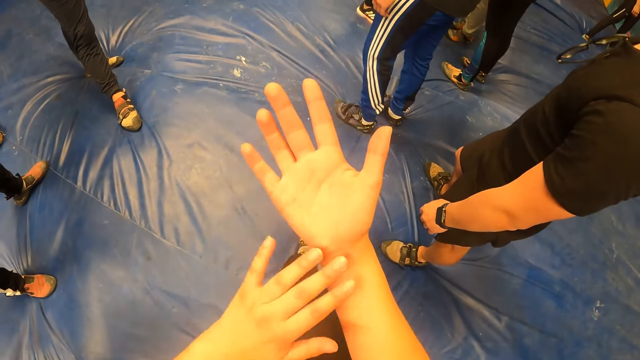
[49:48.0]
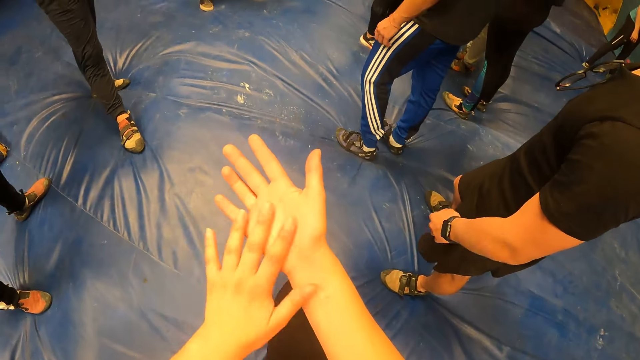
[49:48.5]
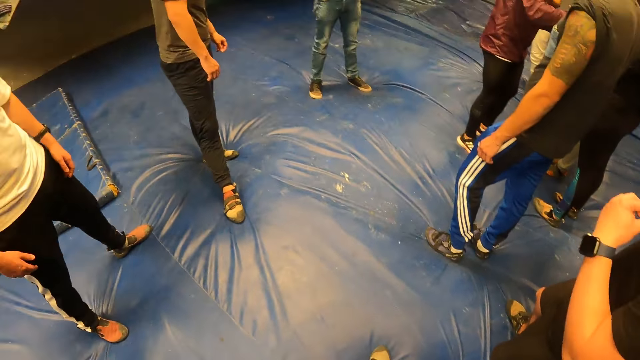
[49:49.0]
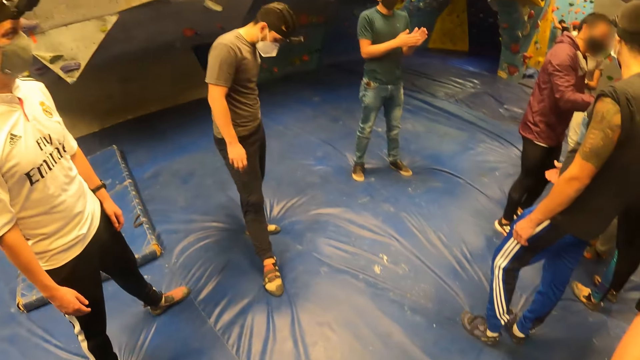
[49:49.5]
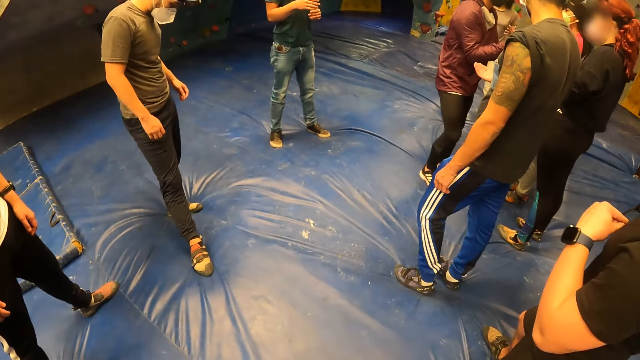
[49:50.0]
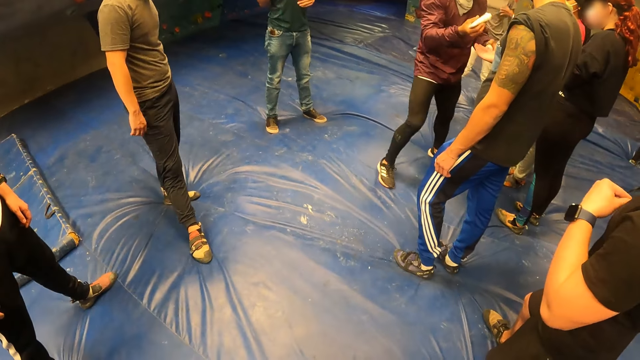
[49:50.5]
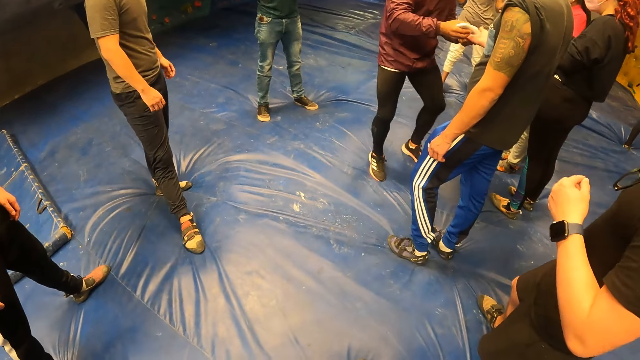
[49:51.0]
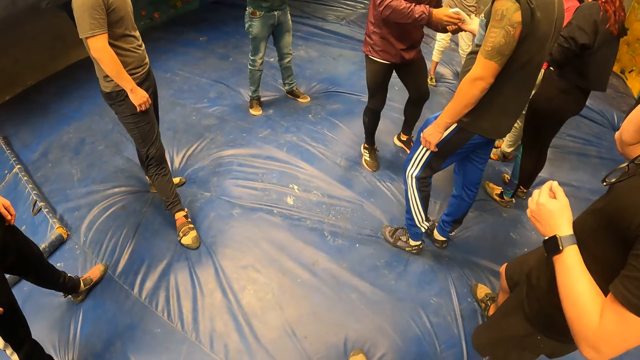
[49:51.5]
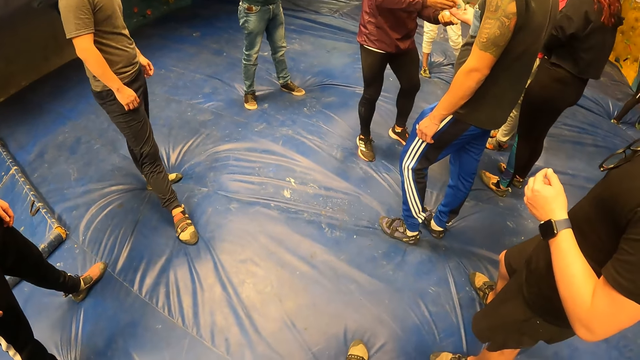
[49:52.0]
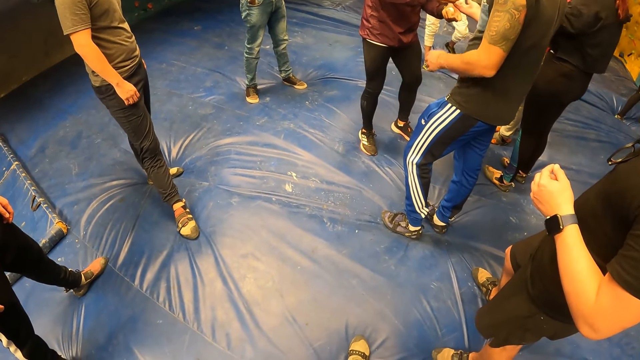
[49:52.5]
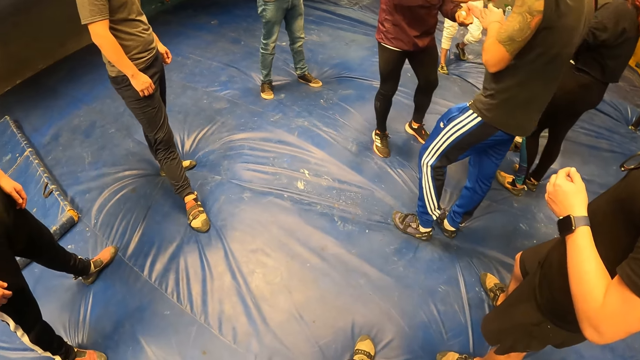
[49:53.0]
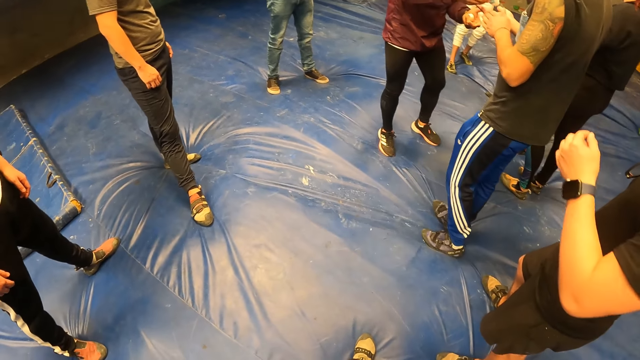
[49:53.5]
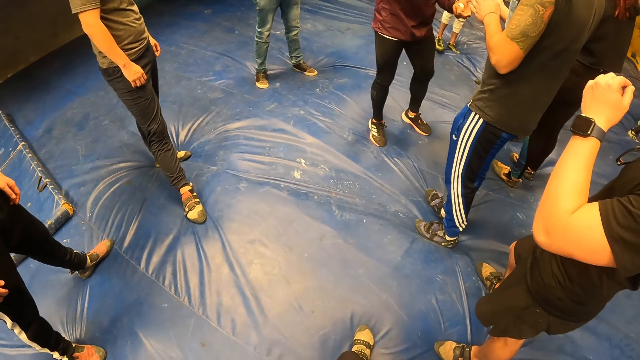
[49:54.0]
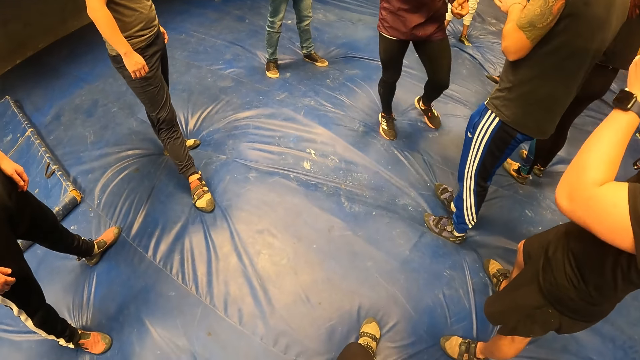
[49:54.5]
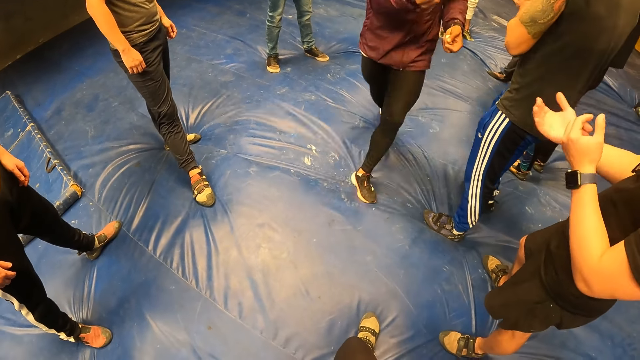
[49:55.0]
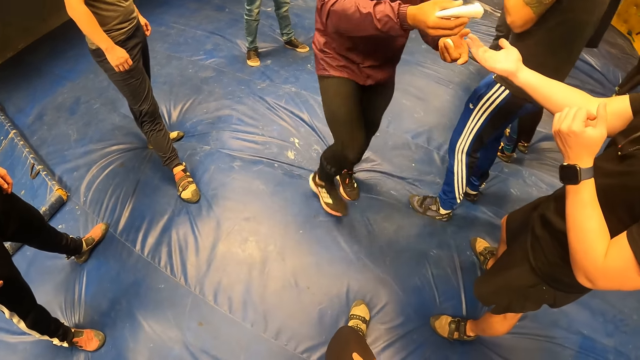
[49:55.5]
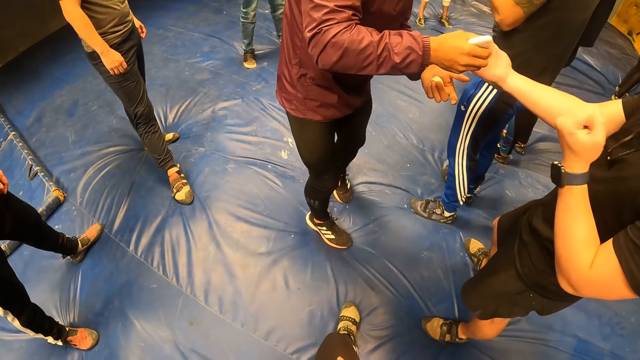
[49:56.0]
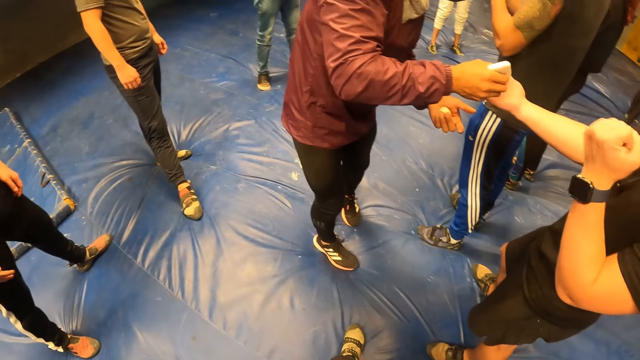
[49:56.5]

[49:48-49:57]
The camera wearer wipes her right hand with her left hand. She looks around.

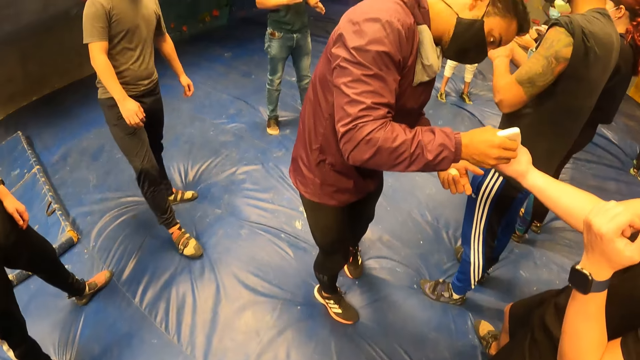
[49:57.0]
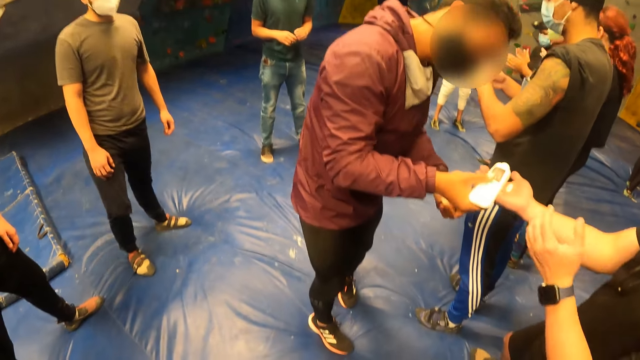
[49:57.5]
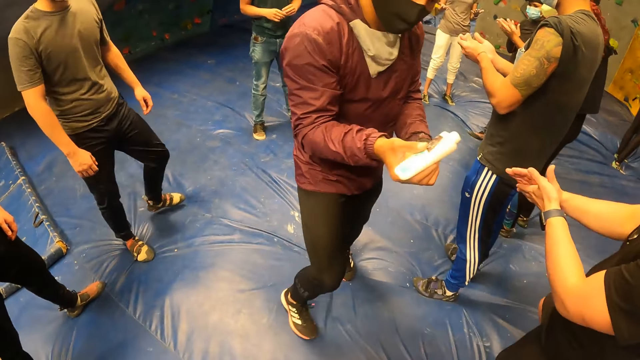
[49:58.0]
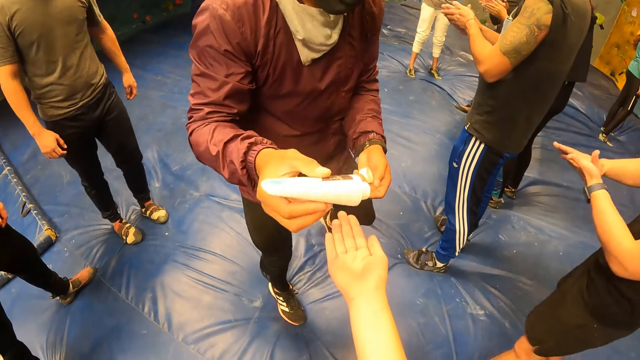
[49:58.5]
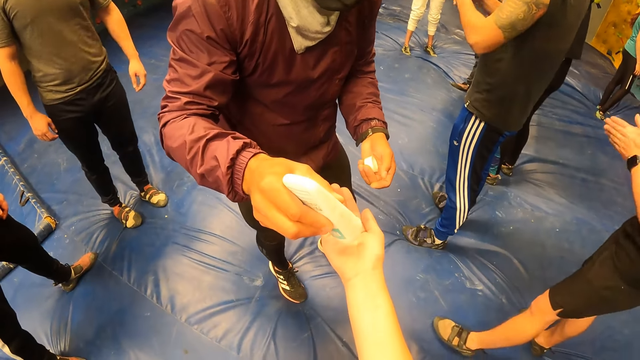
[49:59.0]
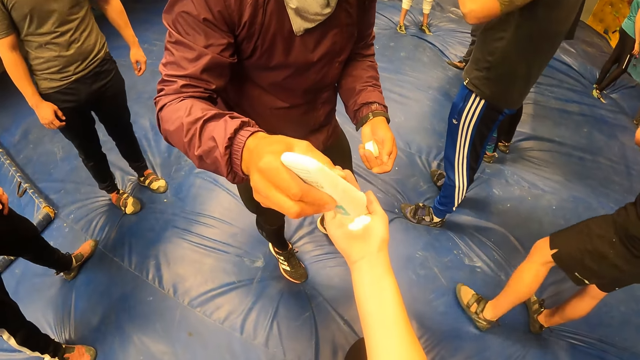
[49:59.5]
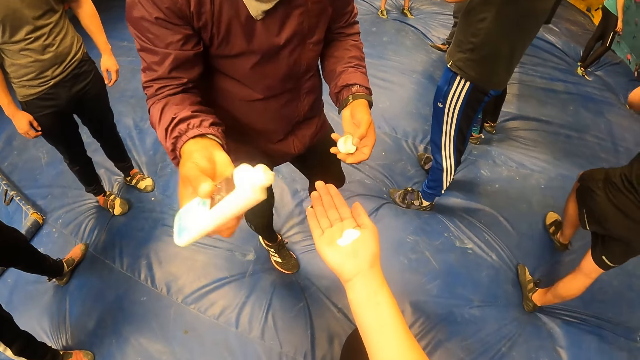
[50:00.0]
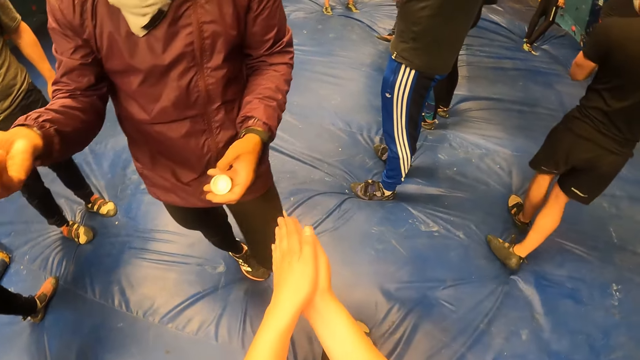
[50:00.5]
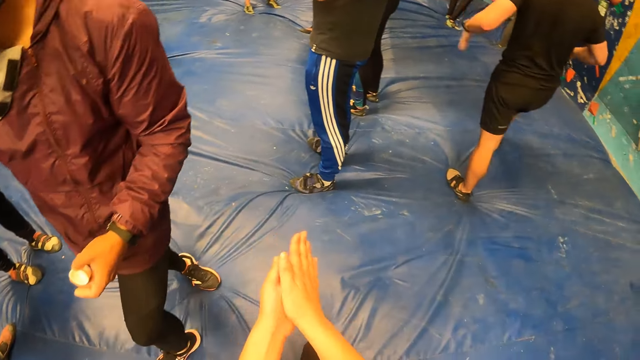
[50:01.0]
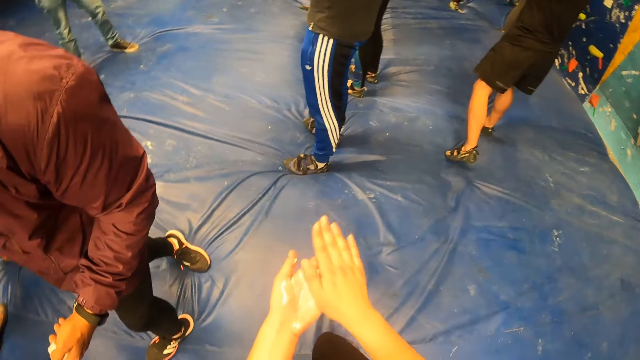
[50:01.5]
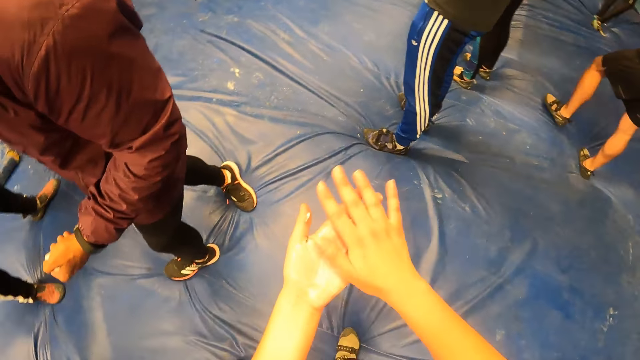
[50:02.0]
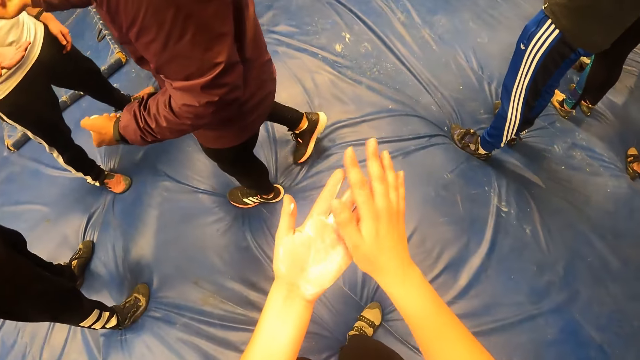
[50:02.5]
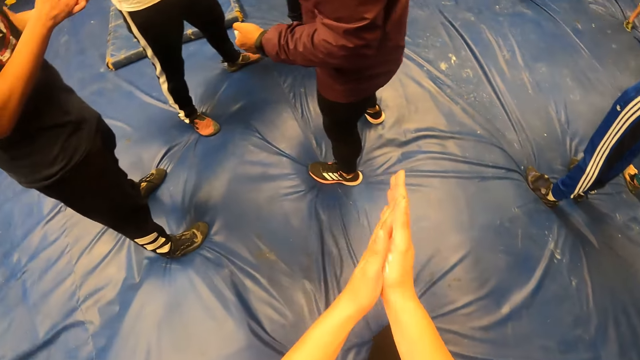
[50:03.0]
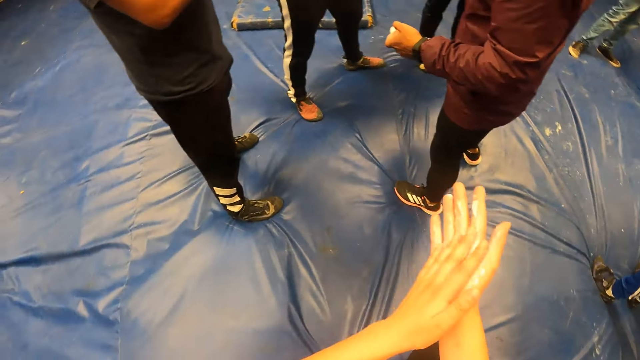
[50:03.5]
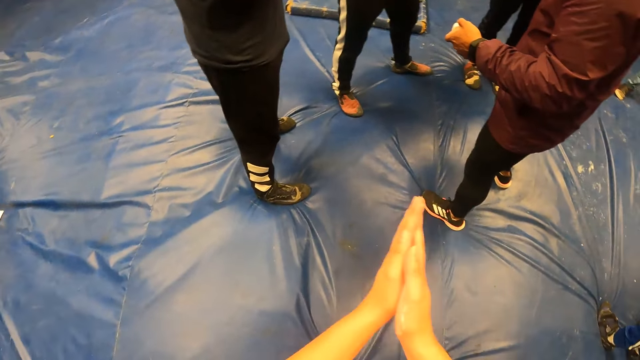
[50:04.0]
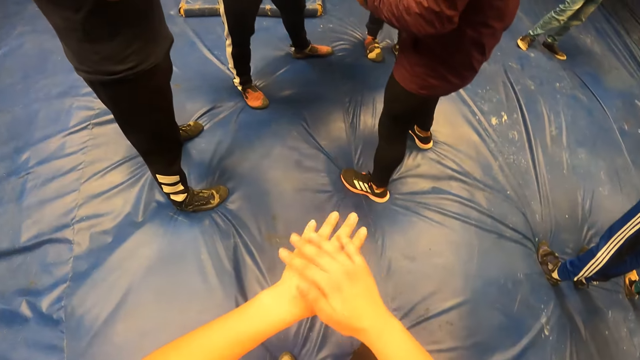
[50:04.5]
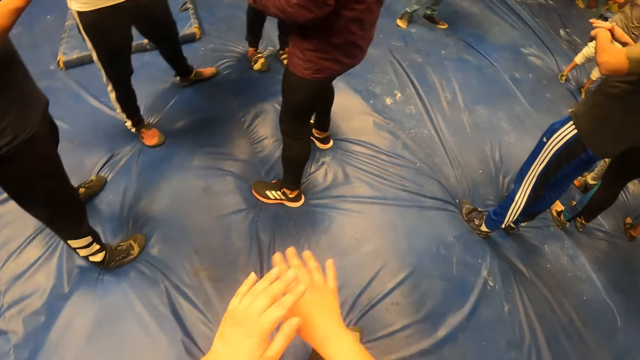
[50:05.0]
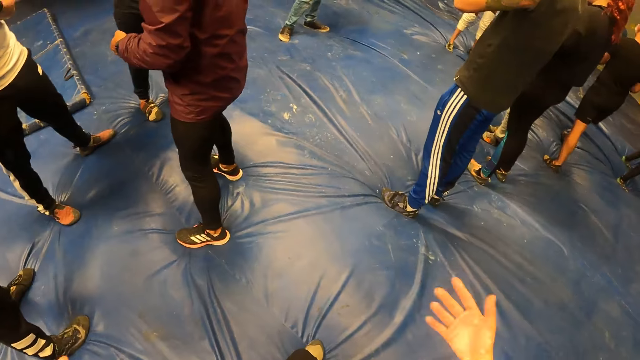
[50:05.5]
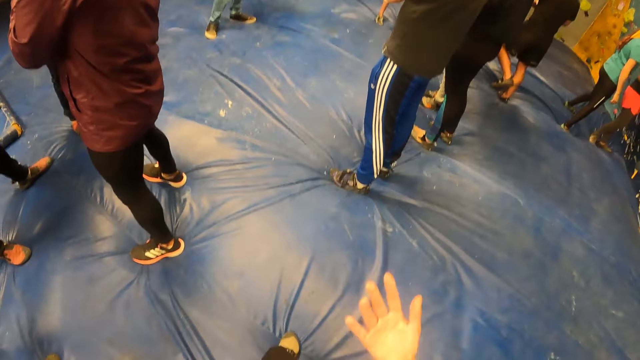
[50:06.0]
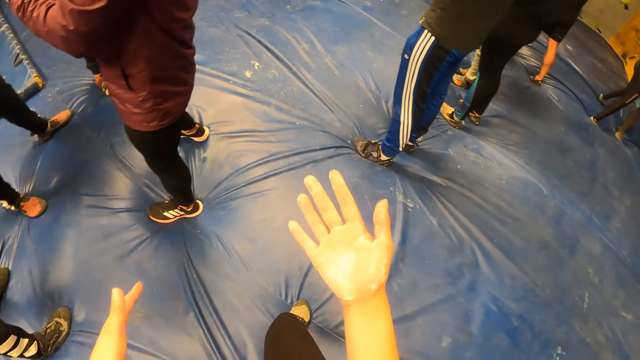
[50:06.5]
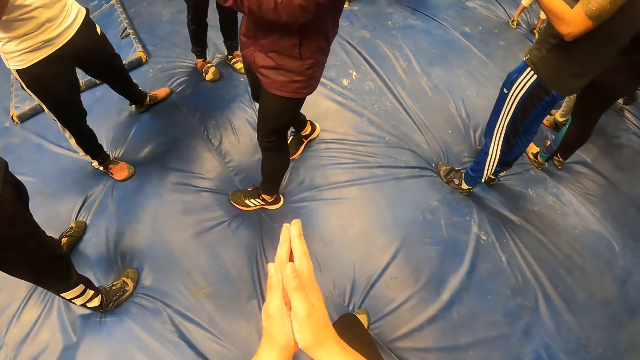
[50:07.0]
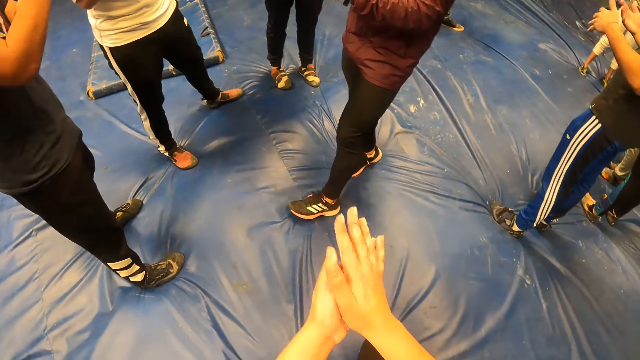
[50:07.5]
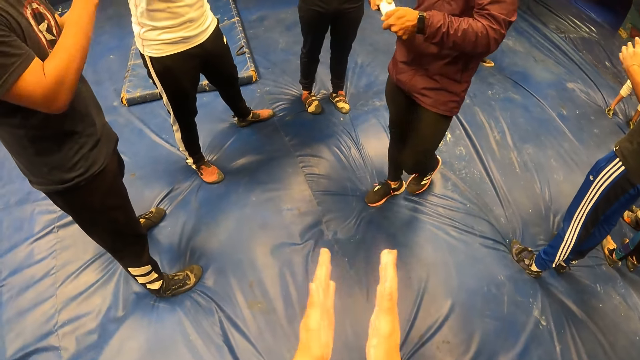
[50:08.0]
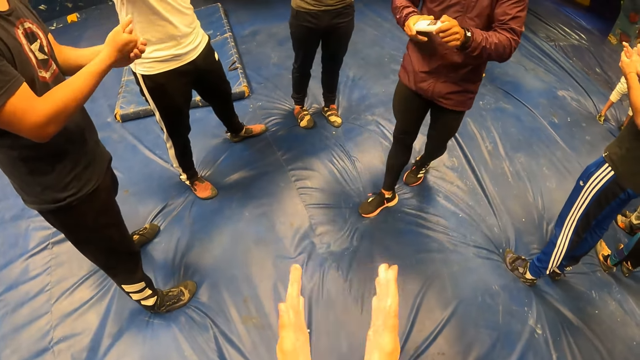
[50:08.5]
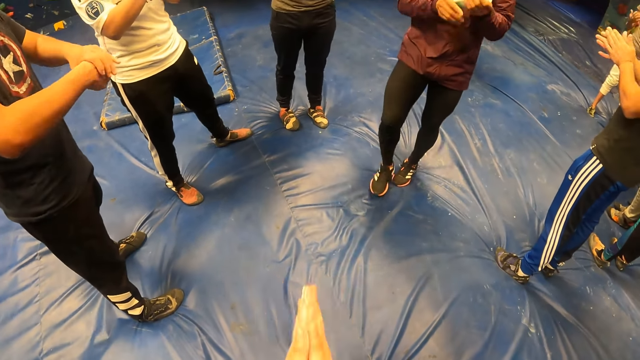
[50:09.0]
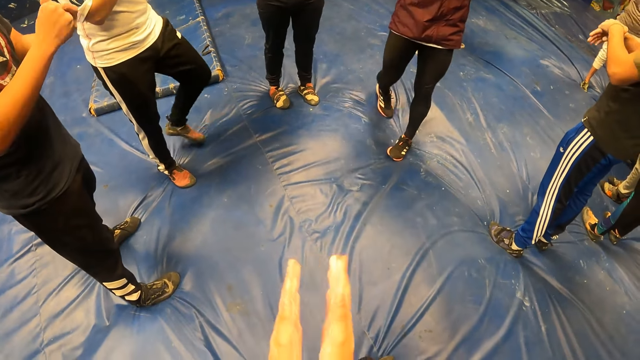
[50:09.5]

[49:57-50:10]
The camera wearer receives cream from the man with her right hand. The man puts powder on the camera wearer. The camera wearer rubs the powder on her hands. She shakes her hands. She claps her hands.
